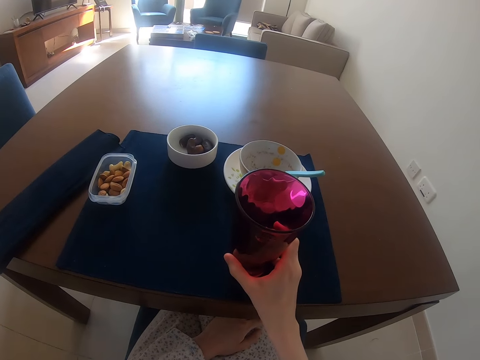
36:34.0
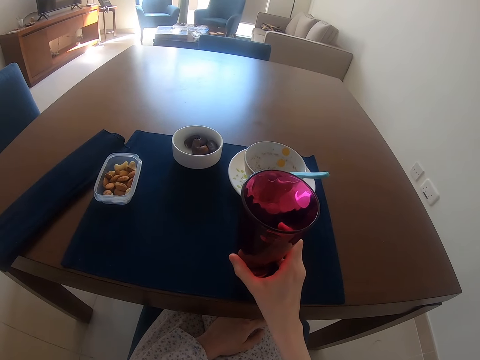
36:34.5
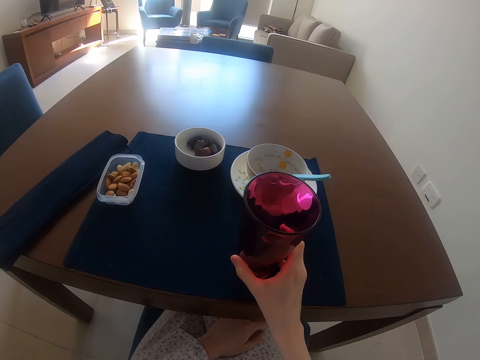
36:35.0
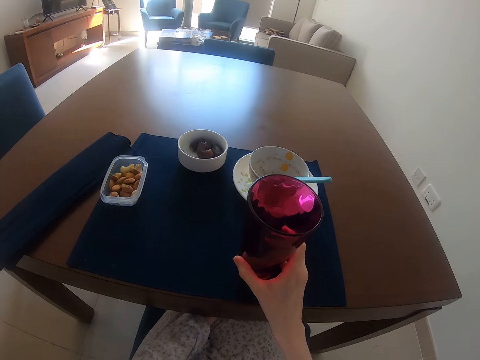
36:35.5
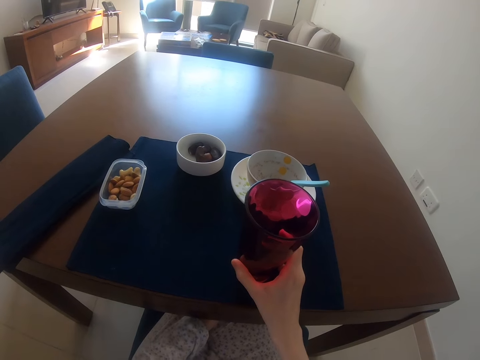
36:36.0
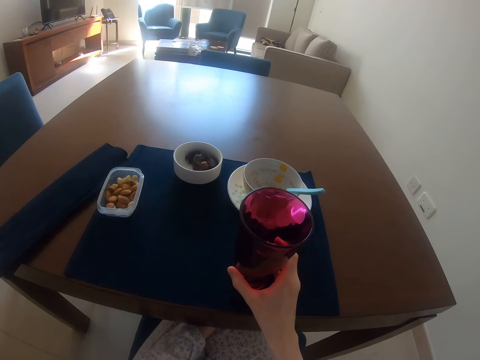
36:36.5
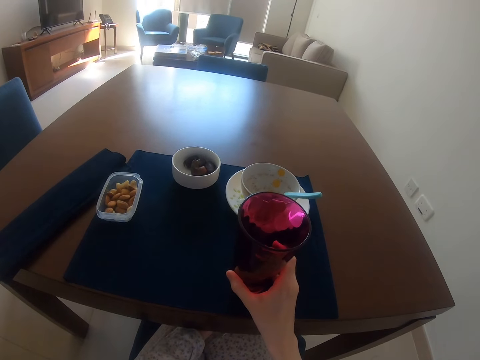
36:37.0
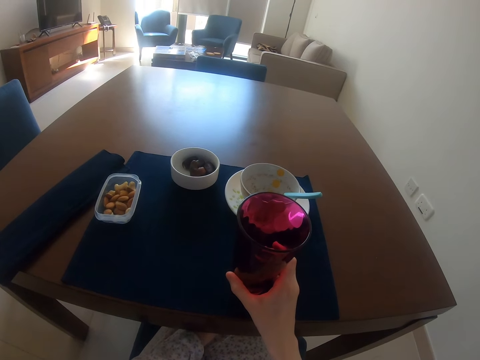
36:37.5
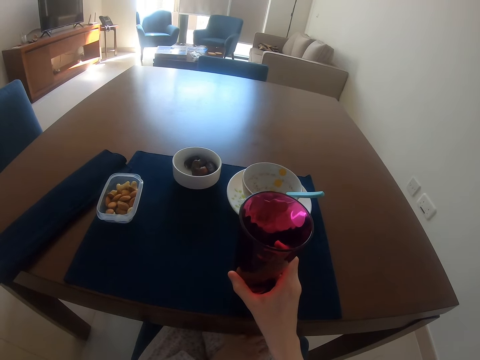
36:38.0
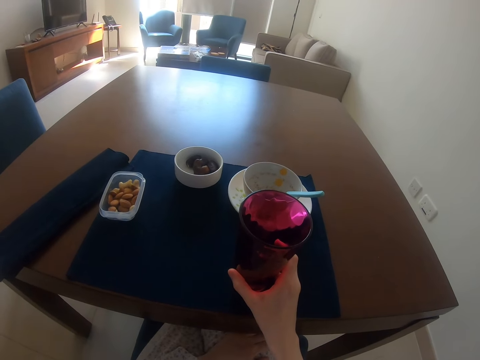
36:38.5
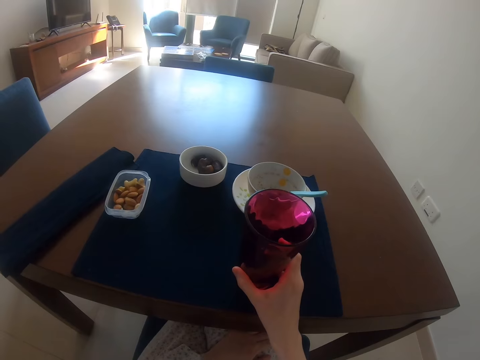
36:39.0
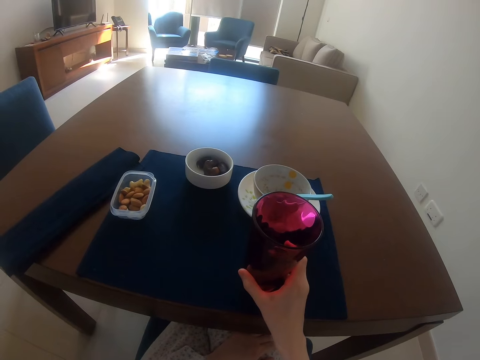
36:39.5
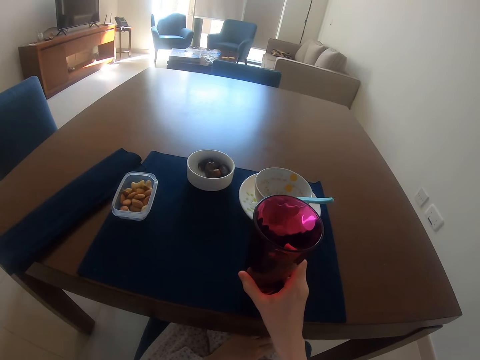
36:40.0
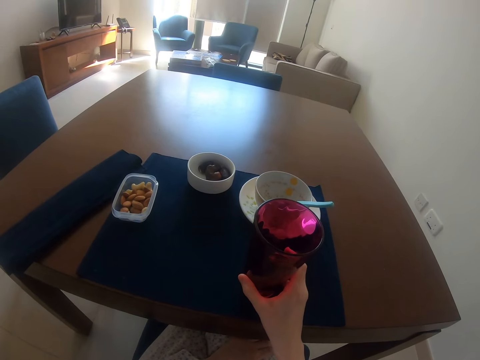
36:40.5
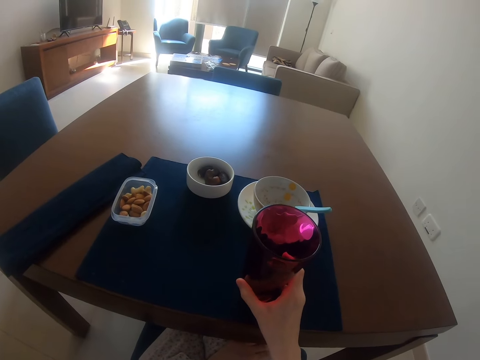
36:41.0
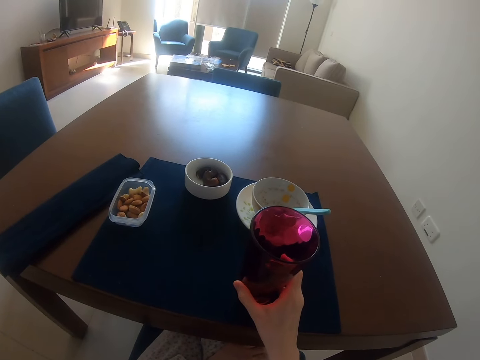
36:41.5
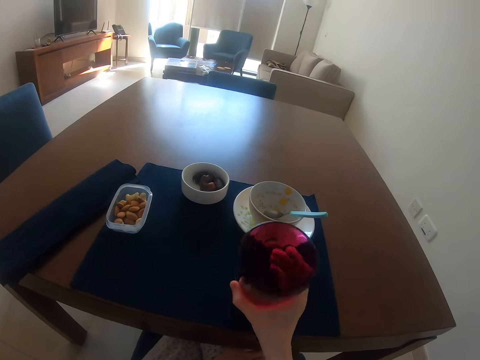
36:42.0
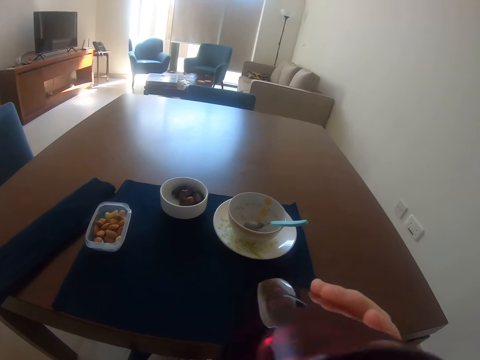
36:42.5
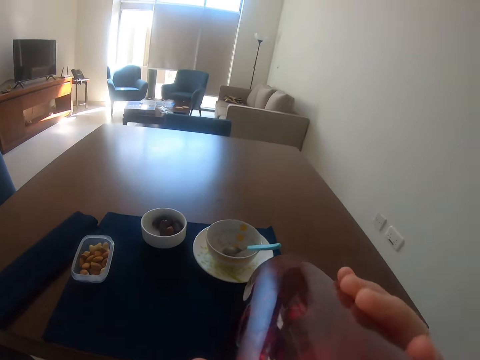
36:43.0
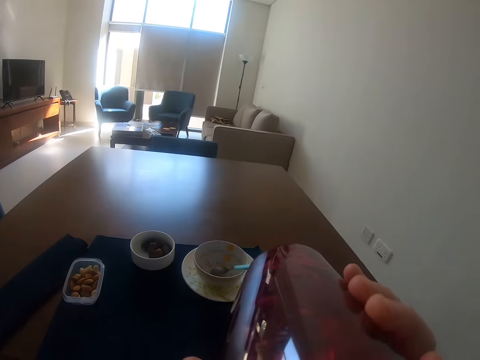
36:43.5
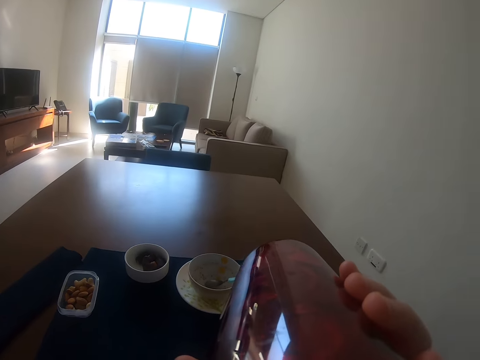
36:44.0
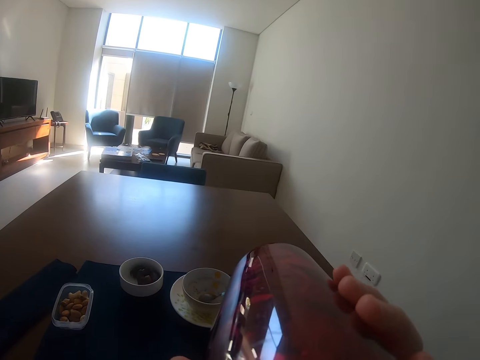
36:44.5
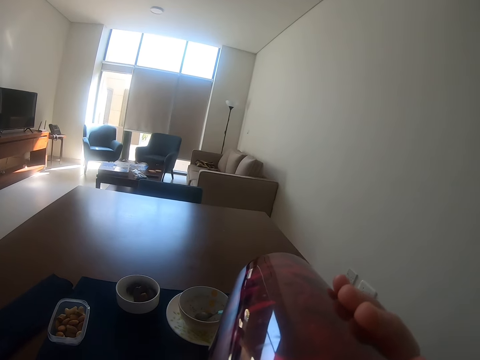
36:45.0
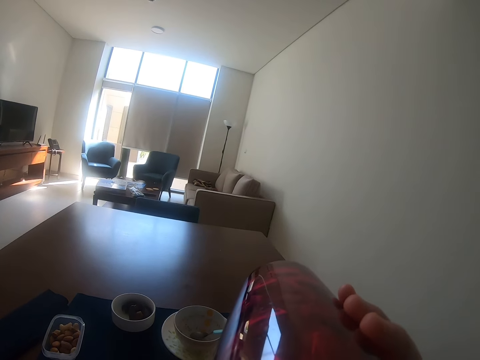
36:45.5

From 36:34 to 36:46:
The camera wearer makes a noise. They pick a glass with the right hand on the table. They drink water from the glass.

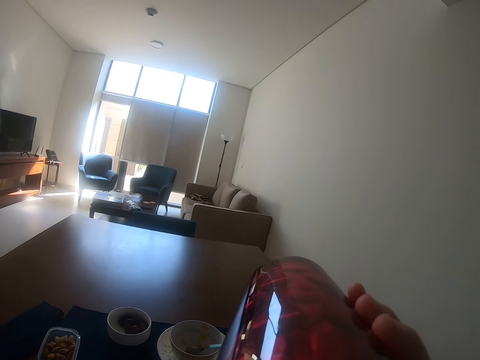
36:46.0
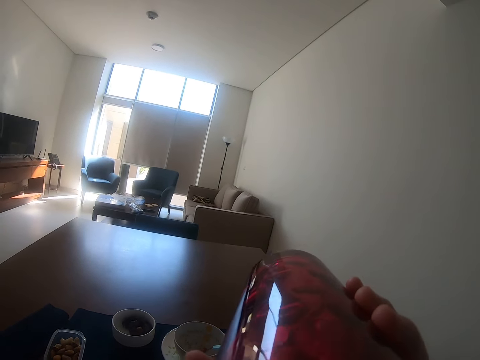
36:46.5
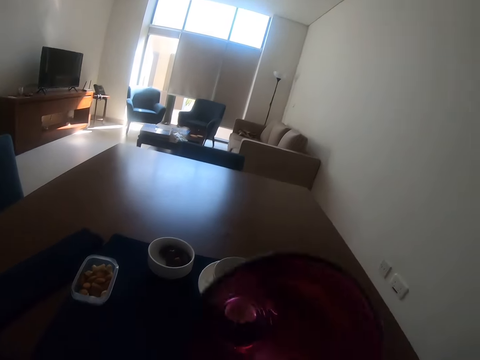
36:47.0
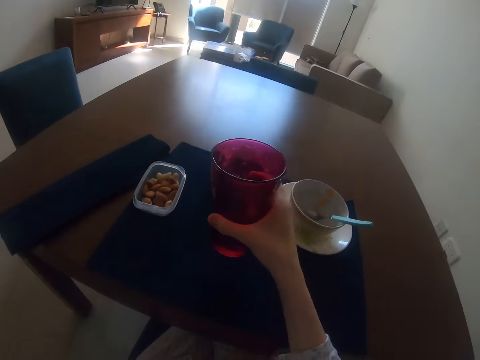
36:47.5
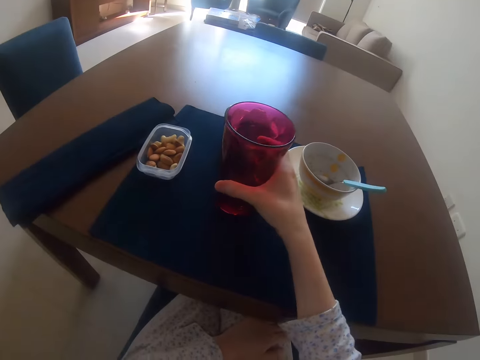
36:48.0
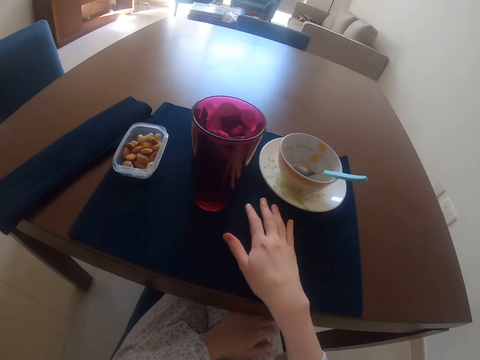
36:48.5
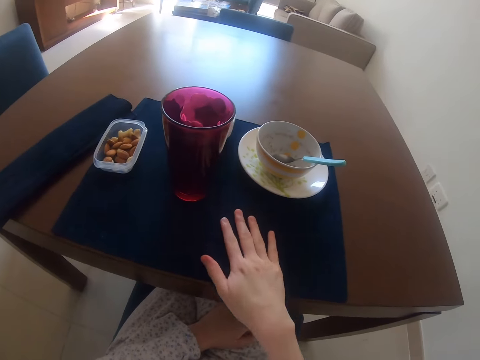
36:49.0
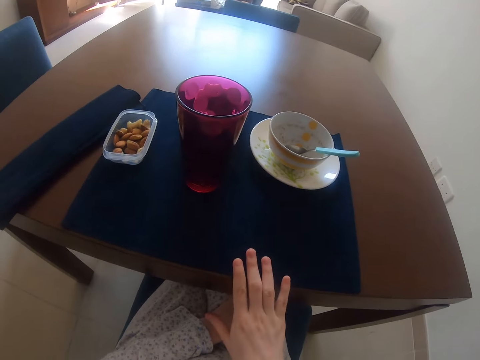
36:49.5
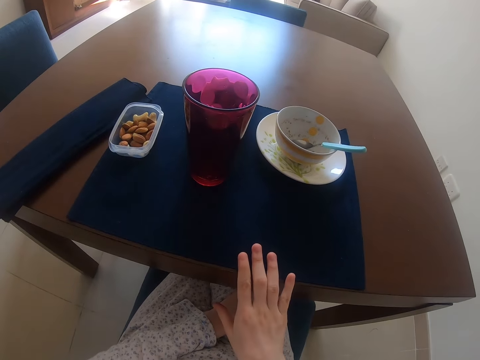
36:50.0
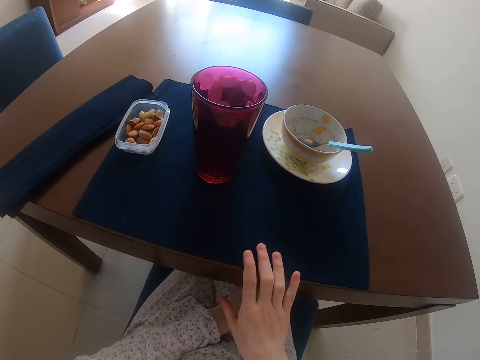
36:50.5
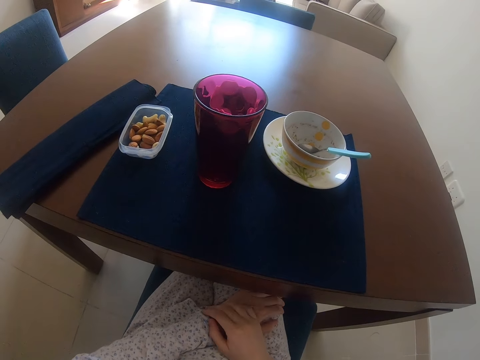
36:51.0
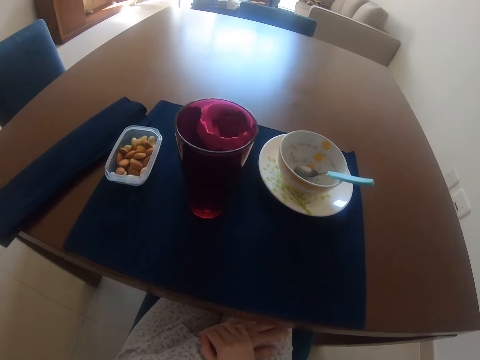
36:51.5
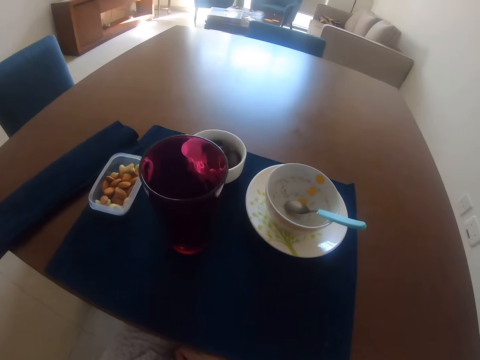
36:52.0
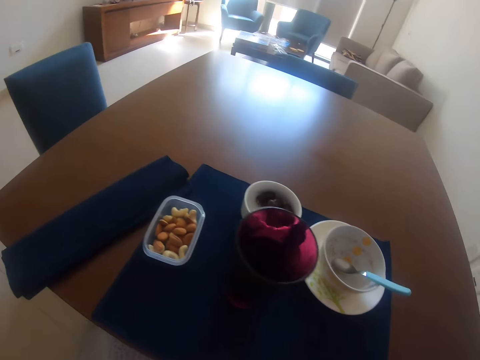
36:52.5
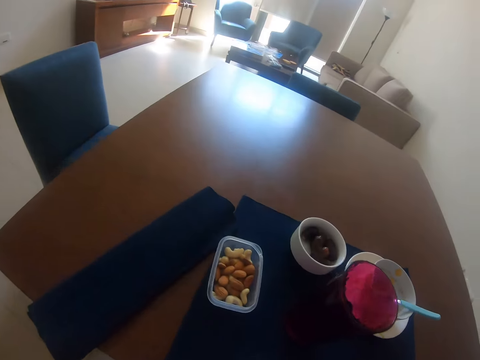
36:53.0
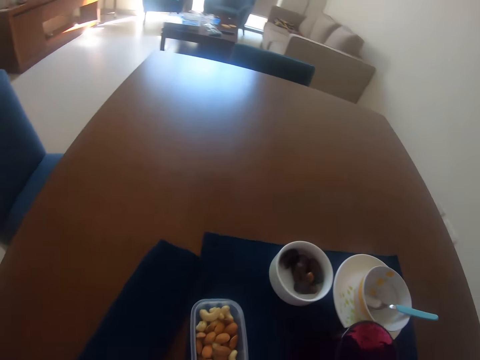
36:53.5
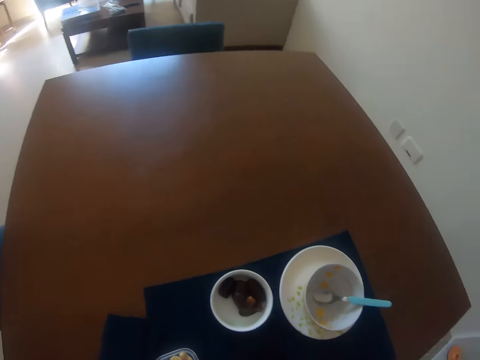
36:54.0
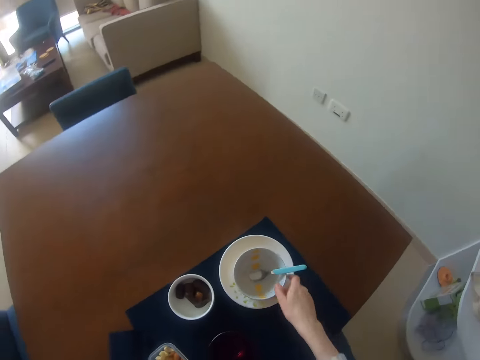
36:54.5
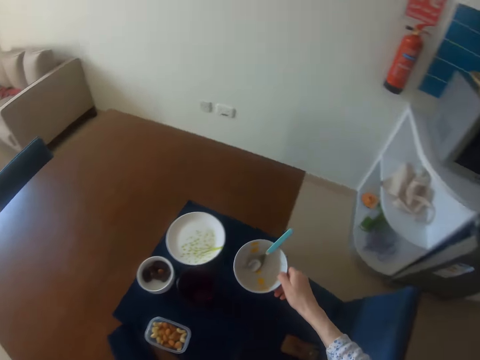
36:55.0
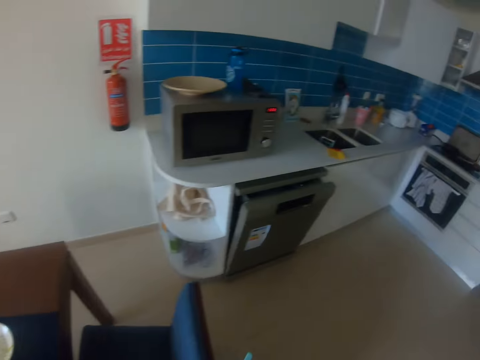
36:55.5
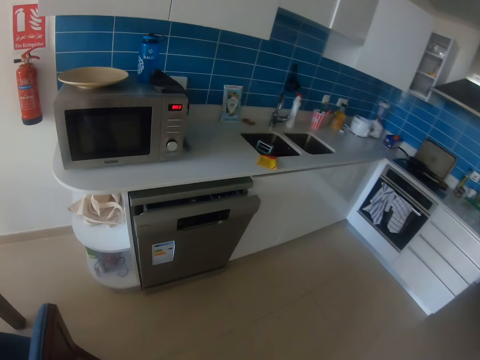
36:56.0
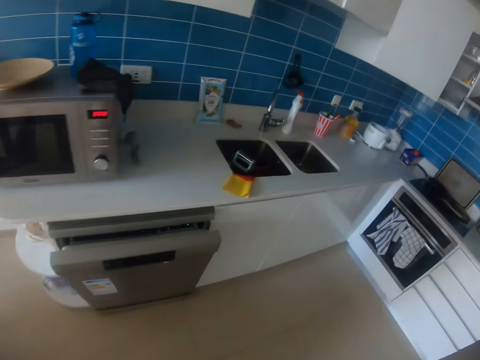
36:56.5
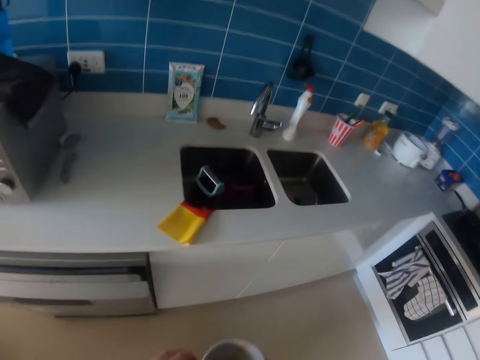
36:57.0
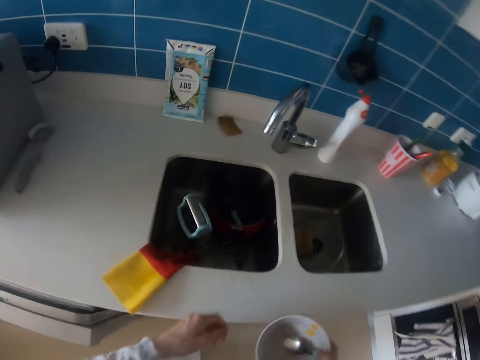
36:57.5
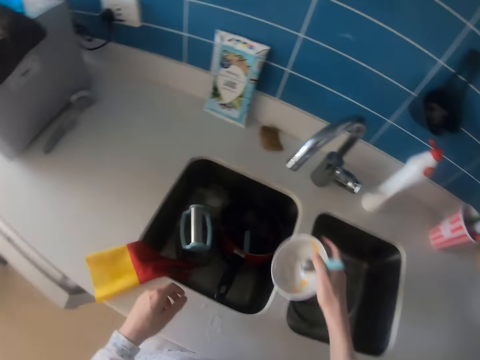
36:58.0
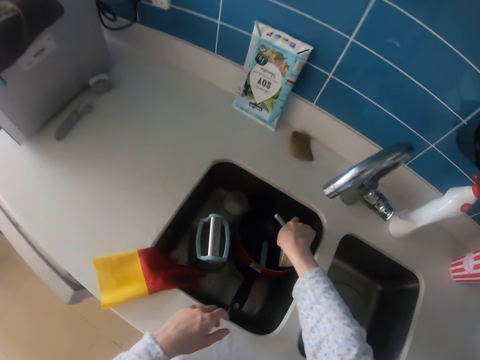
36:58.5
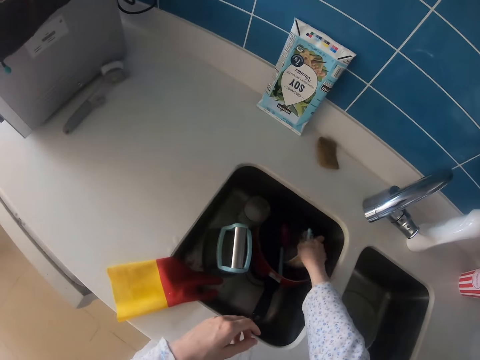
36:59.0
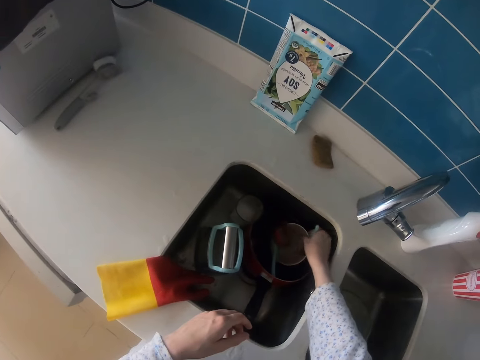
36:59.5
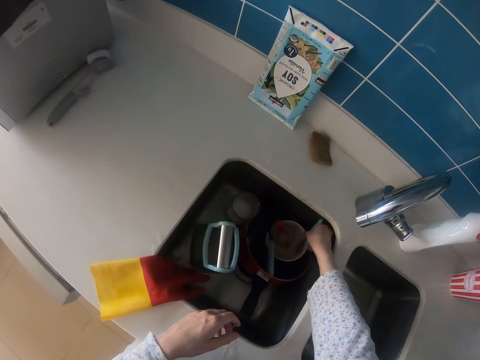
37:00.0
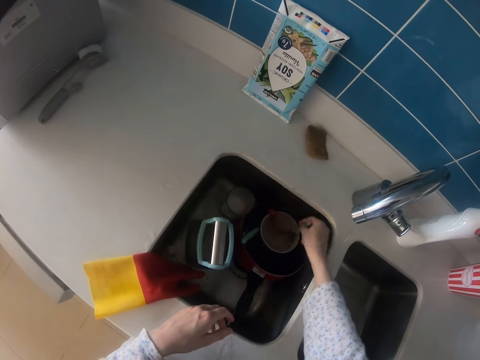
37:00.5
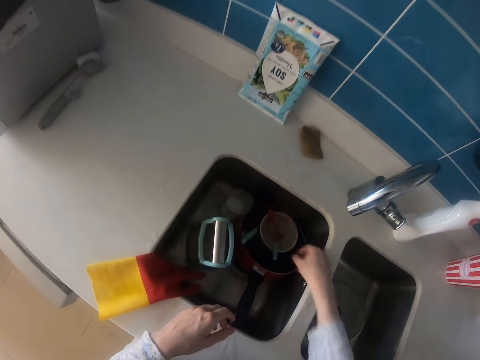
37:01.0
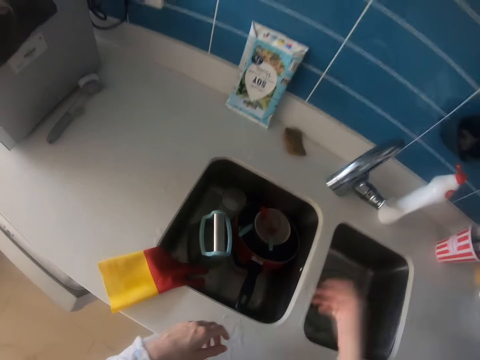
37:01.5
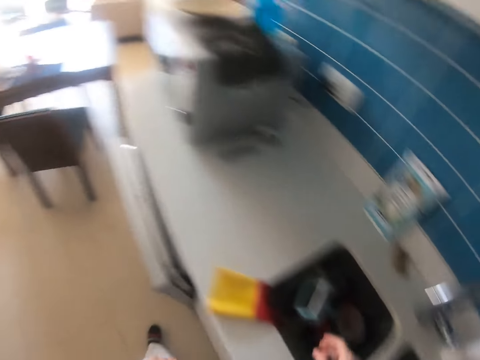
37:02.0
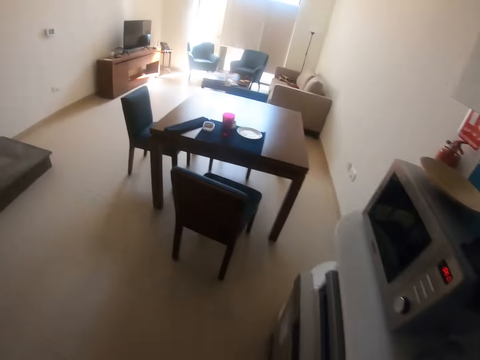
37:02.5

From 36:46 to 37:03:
The camera wearer places a glass on the table. She puts the right hand on the table. She touches the table mat. She moves the right hand on the table. She makes a noise. She looks around in the room. She stands. She picks a bowl with the right hand. She walks towards a kitchen sink. She places the bowl in the sink. She moves a spoon with the right hand. She shakes her hand. She moves the right hand in the sink.
